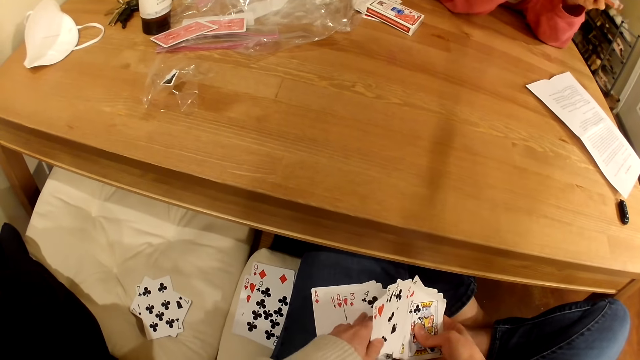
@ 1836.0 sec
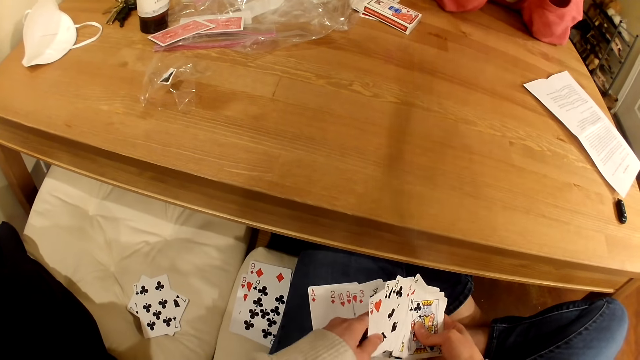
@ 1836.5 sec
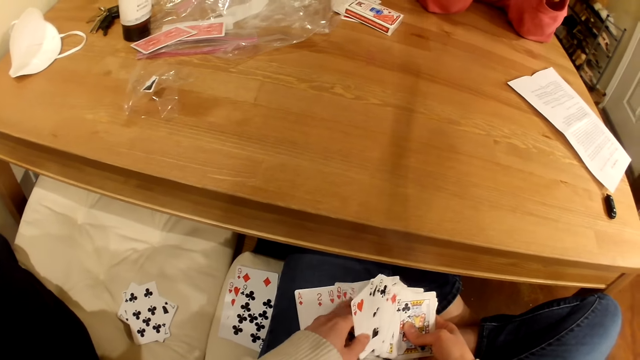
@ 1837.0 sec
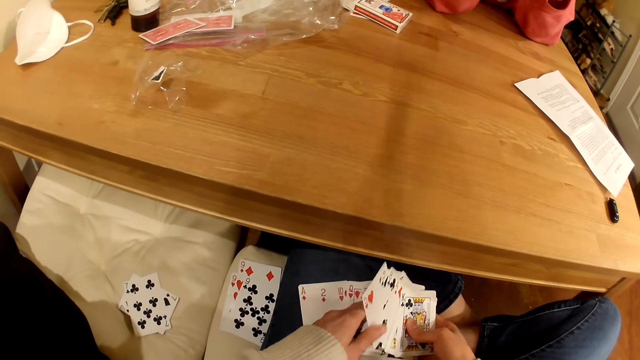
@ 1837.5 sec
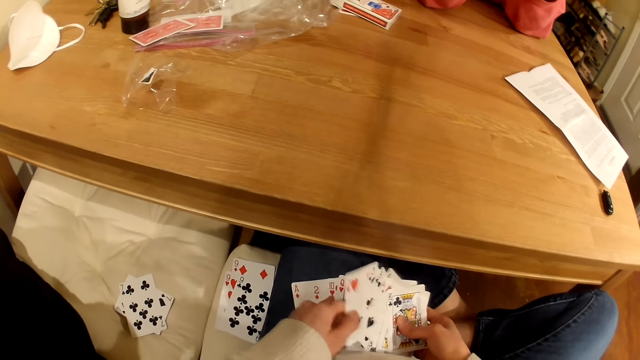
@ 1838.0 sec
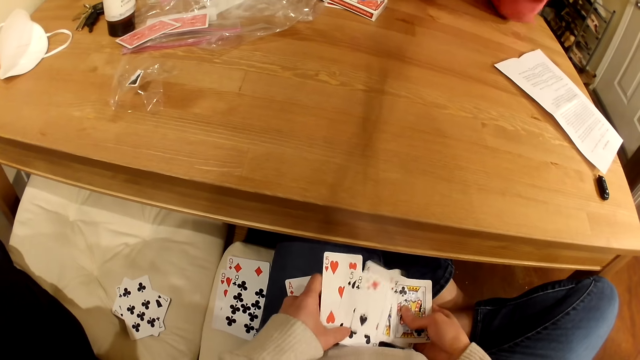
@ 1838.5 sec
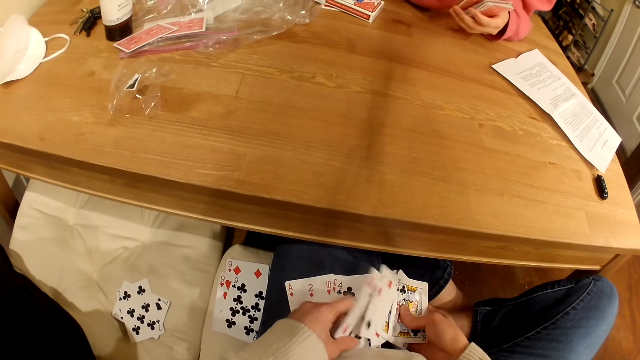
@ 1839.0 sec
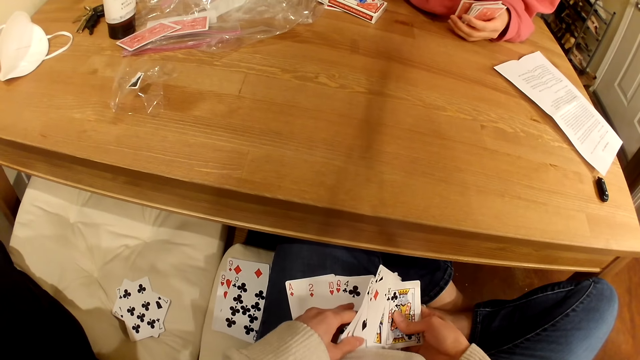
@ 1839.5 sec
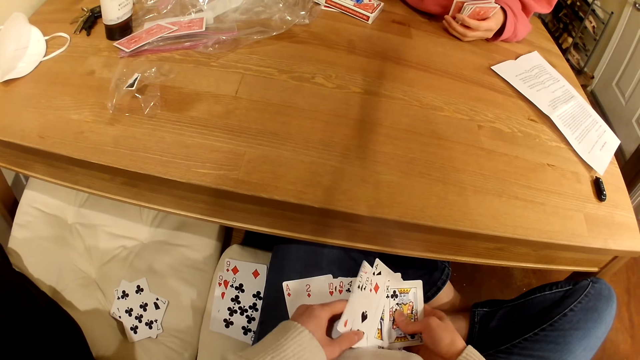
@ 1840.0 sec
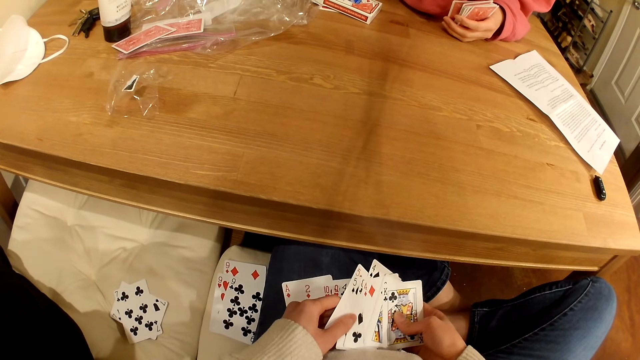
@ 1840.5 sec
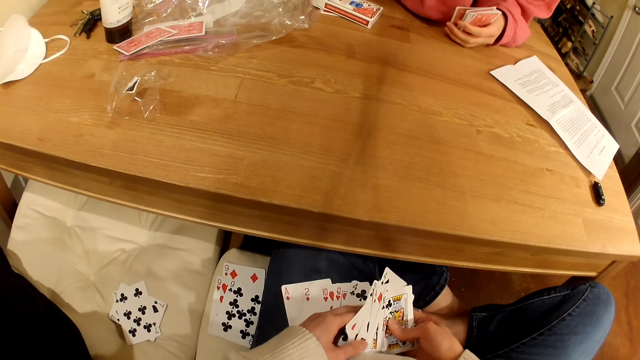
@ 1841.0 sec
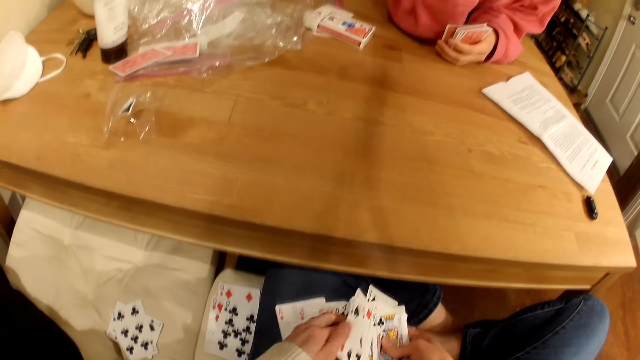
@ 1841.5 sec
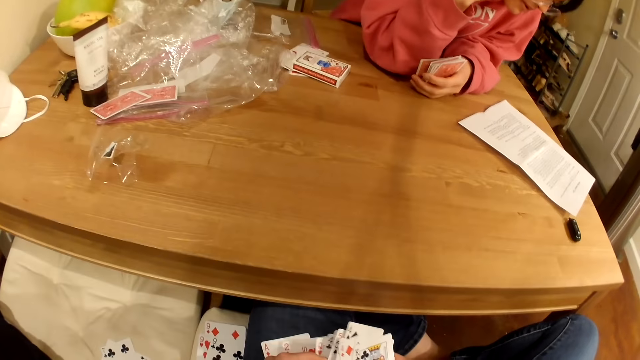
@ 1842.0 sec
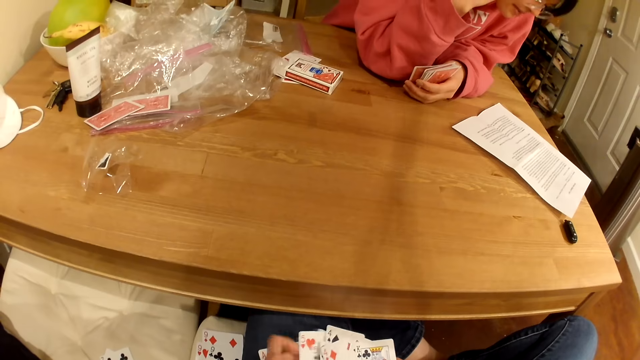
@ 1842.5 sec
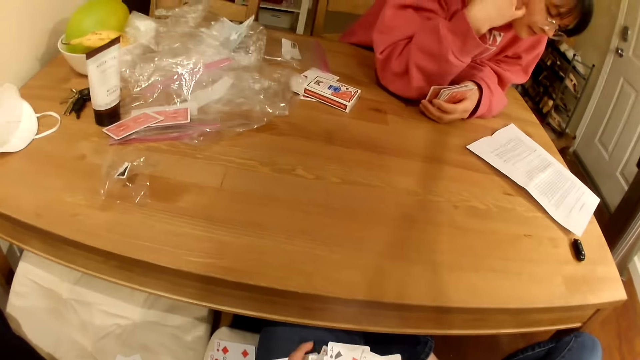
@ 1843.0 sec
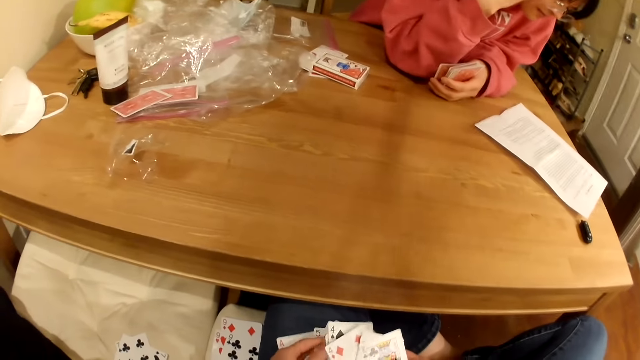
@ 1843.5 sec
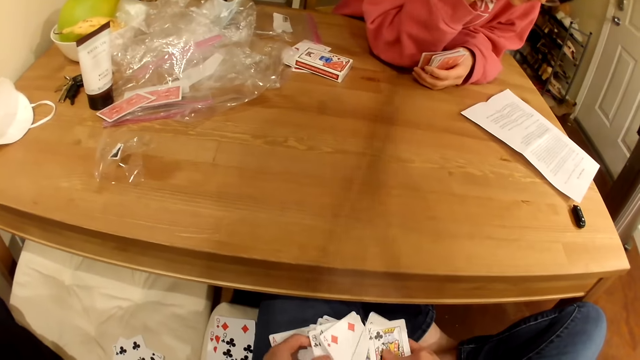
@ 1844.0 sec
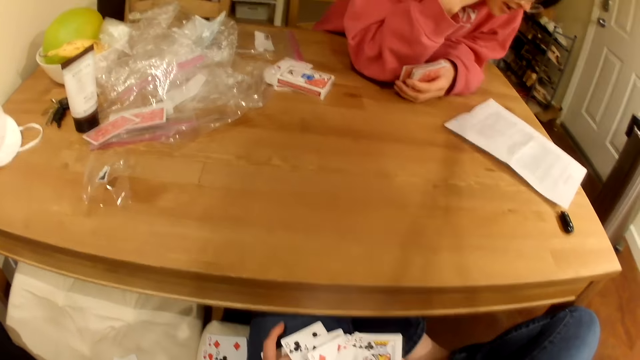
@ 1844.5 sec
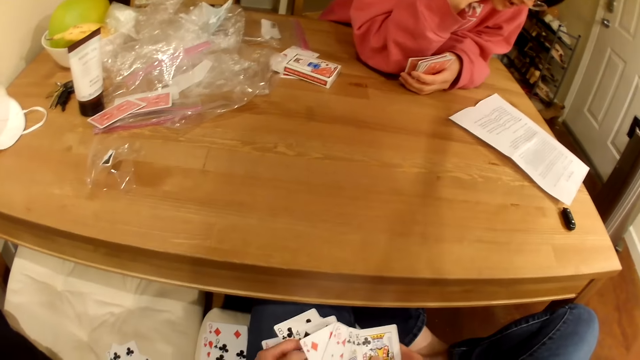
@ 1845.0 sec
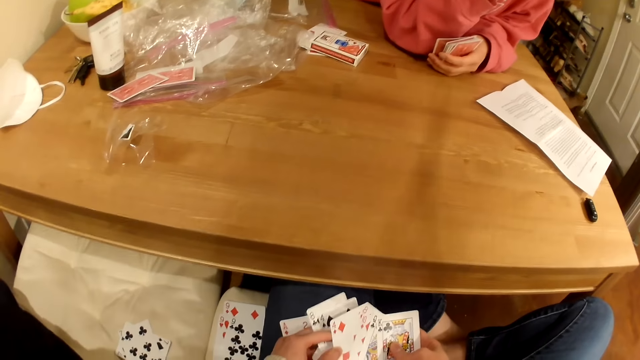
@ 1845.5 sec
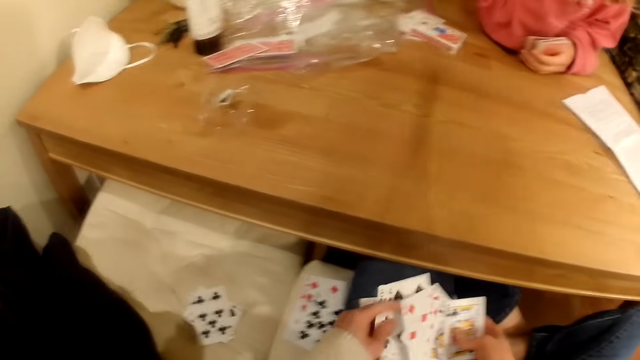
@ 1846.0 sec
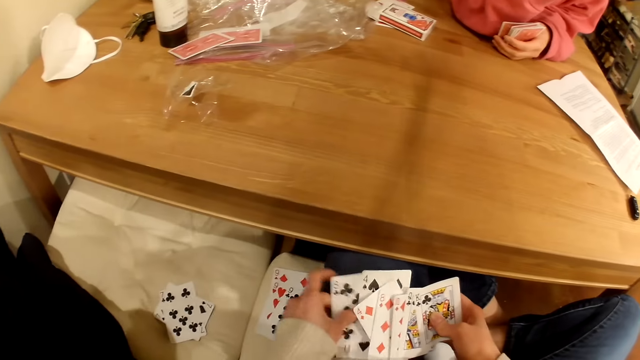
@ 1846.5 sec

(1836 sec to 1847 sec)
A person looks at a written paper on the table.

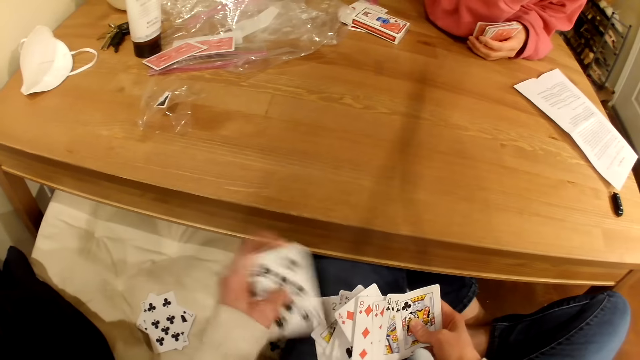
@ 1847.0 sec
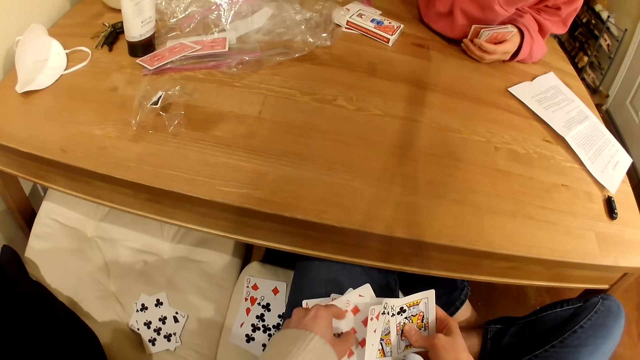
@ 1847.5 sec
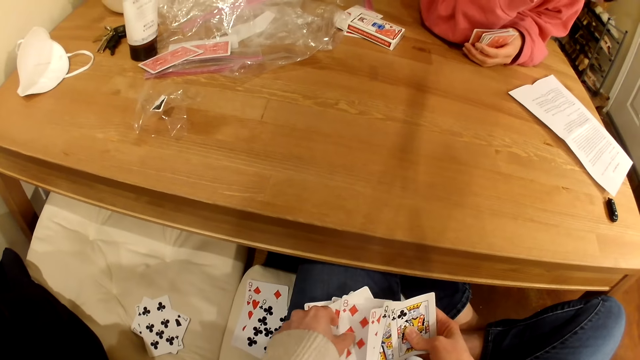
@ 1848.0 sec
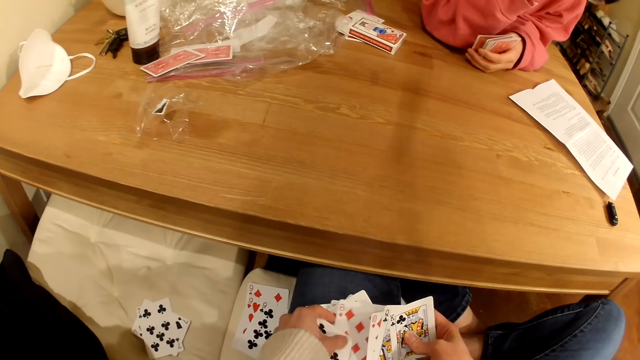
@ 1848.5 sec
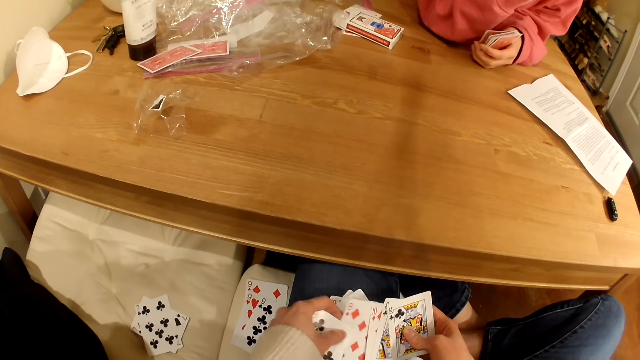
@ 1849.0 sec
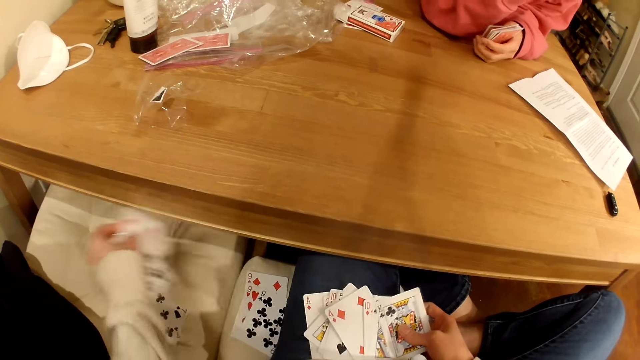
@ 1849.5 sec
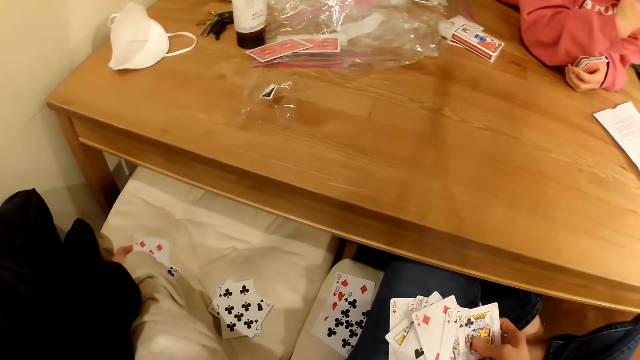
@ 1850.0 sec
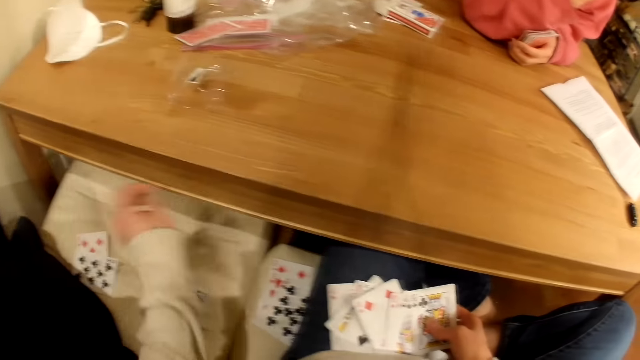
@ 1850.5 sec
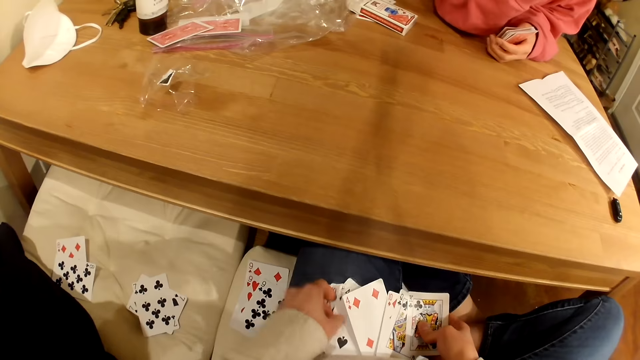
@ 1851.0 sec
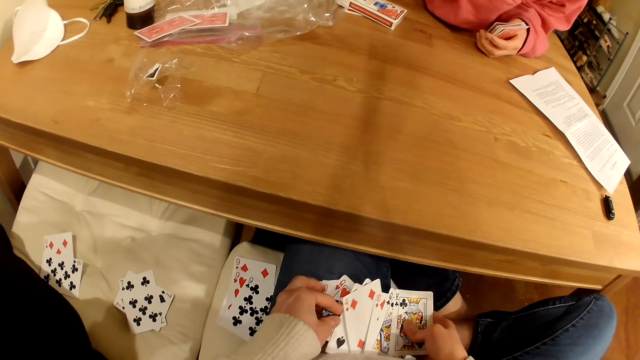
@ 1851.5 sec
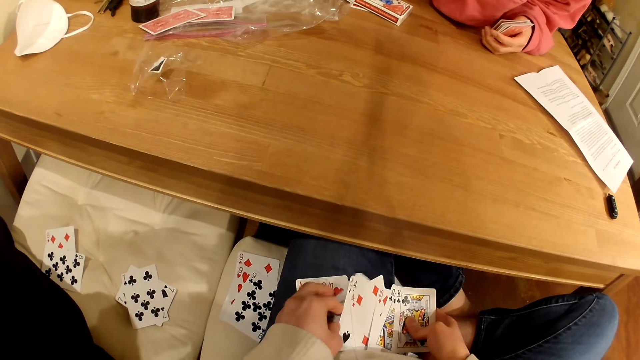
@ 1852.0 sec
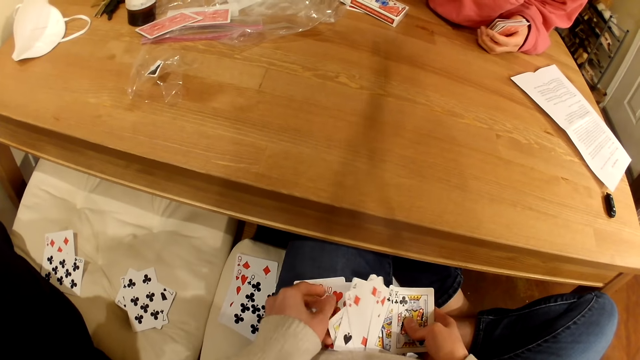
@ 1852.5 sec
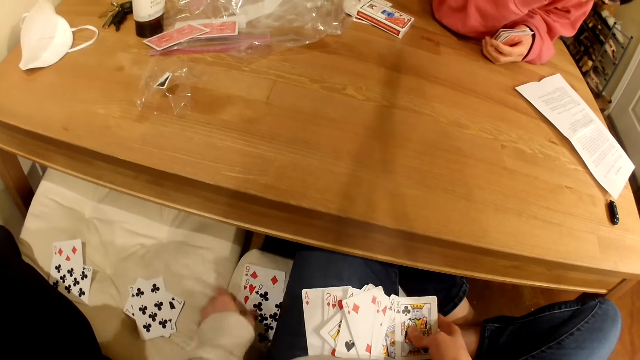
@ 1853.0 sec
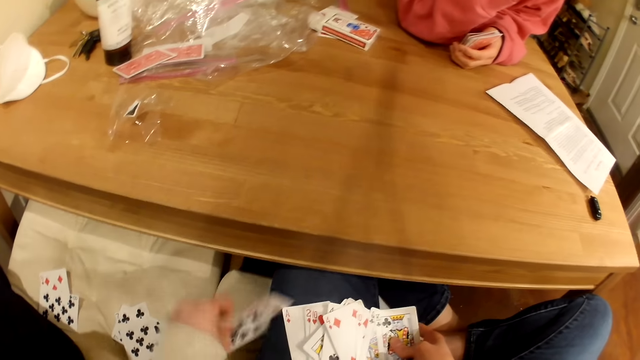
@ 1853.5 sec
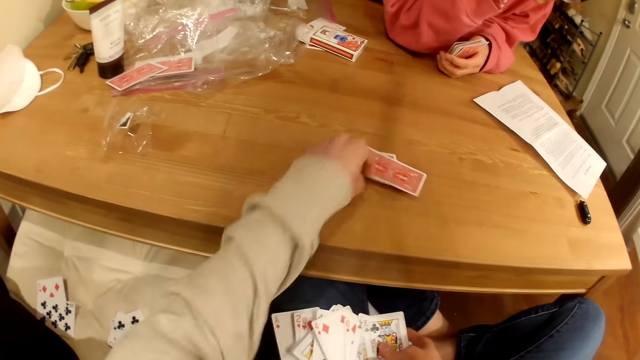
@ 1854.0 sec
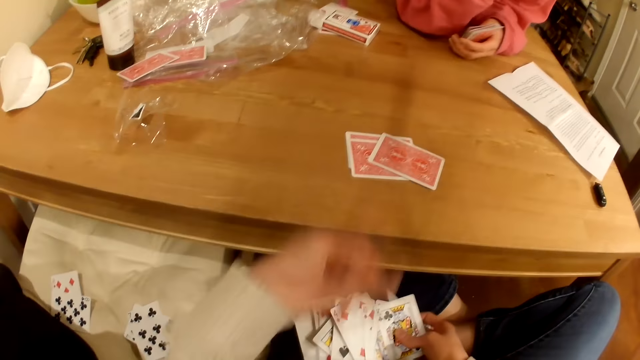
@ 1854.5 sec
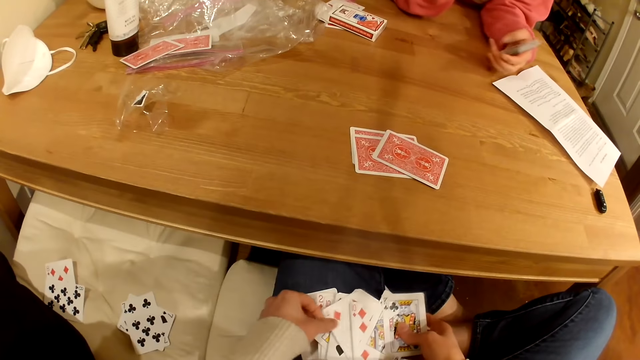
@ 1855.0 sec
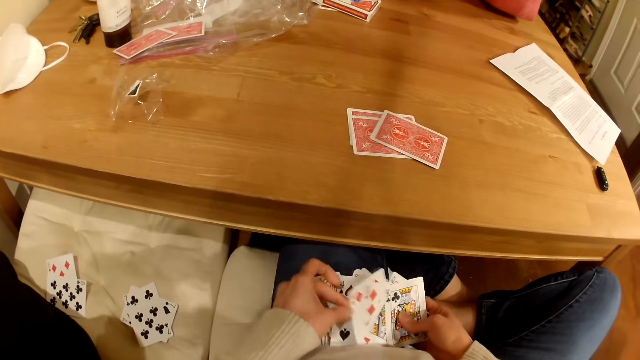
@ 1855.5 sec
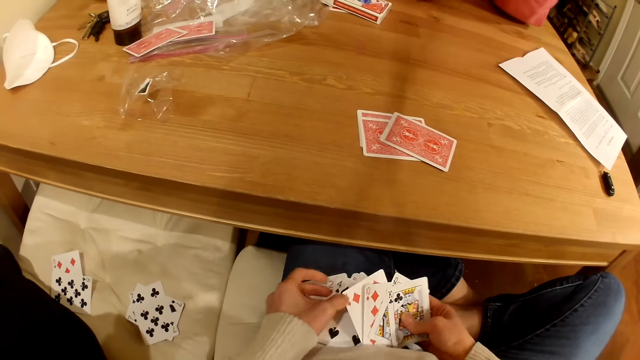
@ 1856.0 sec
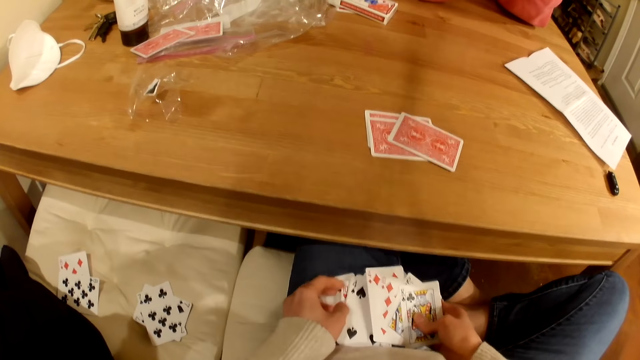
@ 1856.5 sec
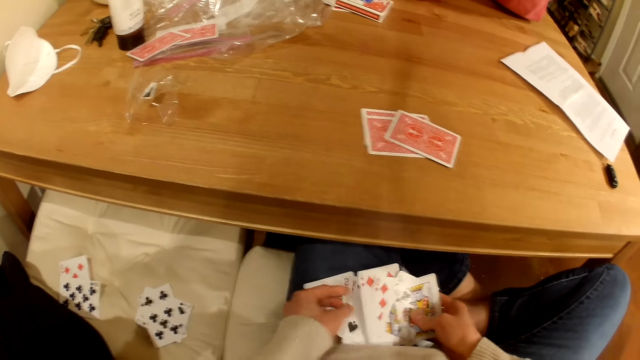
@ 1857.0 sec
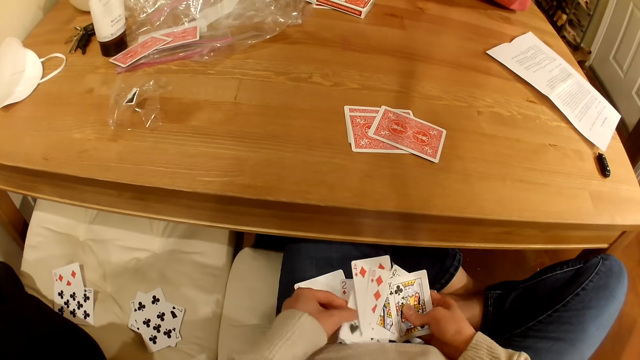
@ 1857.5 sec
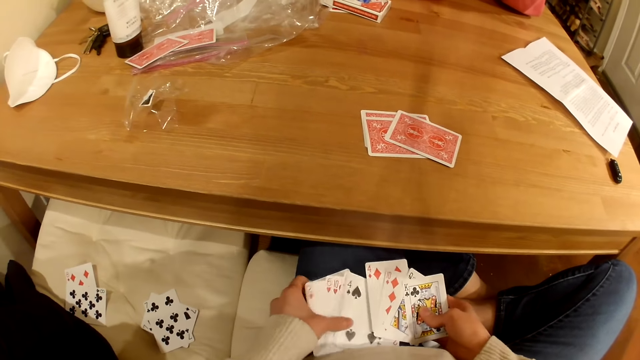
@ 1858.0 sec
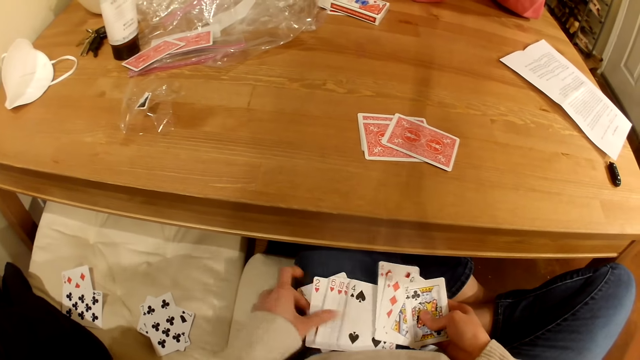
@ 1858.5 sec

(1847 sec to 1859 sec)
The camera wearer places playing cards on the seat. They pick cards. They play cards with a woman. They place the playing cards on the table. They shuffle the playing cards.
